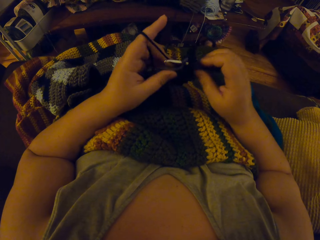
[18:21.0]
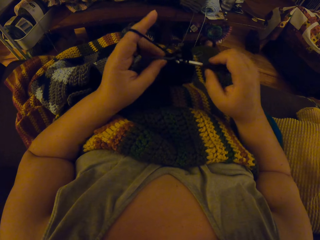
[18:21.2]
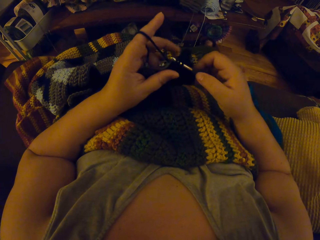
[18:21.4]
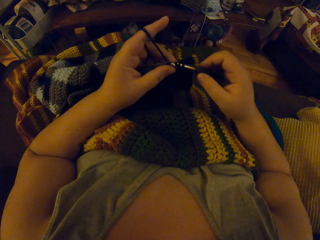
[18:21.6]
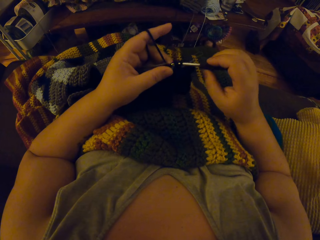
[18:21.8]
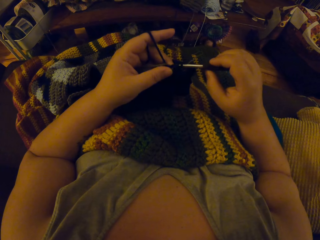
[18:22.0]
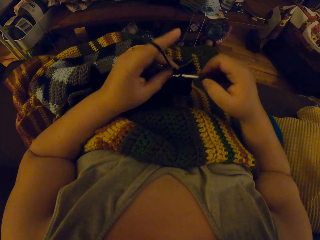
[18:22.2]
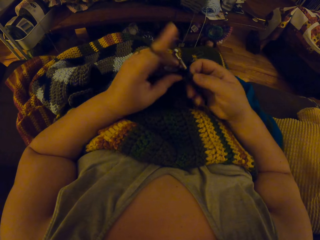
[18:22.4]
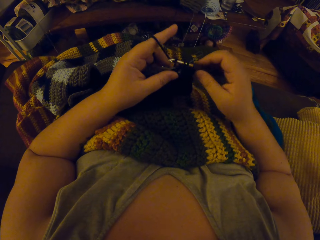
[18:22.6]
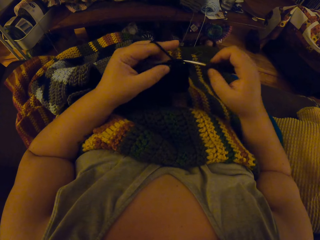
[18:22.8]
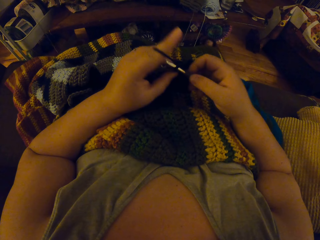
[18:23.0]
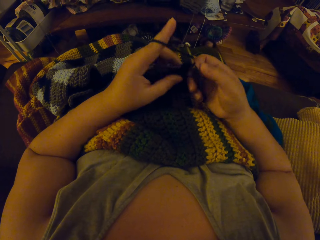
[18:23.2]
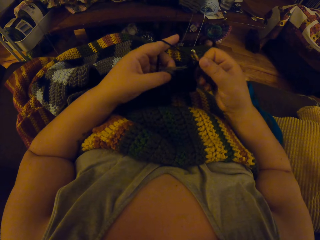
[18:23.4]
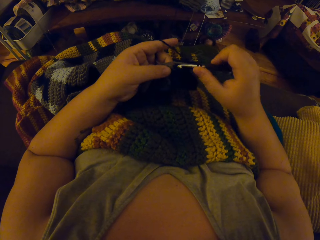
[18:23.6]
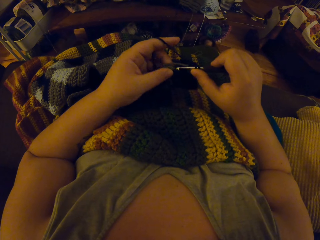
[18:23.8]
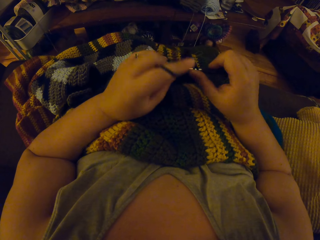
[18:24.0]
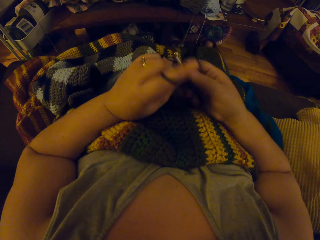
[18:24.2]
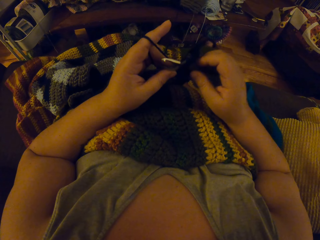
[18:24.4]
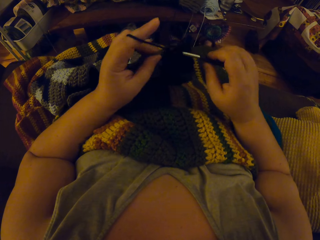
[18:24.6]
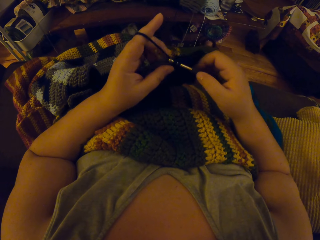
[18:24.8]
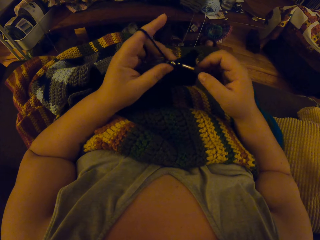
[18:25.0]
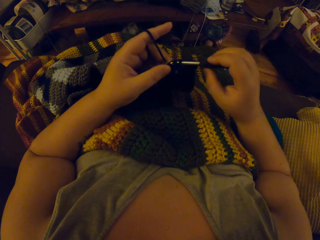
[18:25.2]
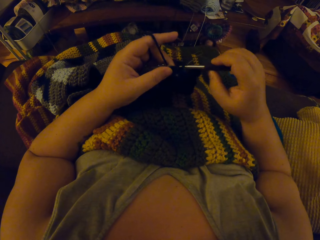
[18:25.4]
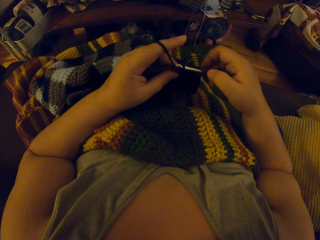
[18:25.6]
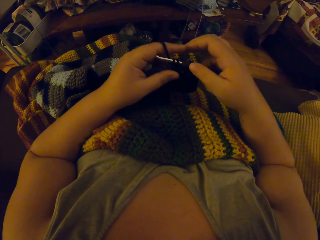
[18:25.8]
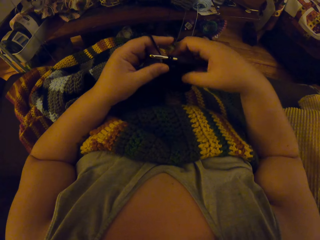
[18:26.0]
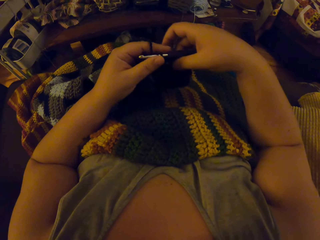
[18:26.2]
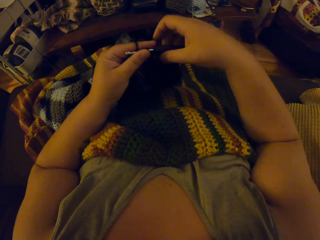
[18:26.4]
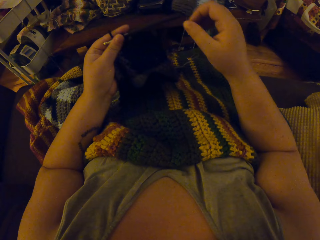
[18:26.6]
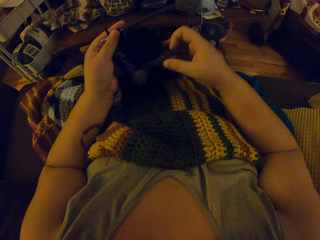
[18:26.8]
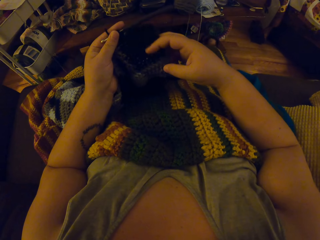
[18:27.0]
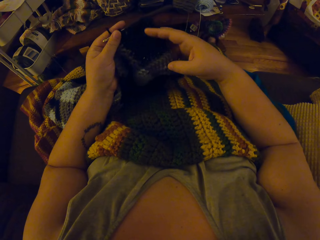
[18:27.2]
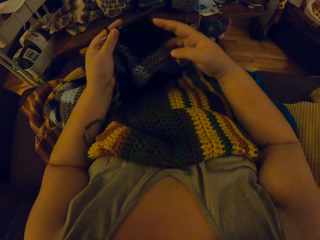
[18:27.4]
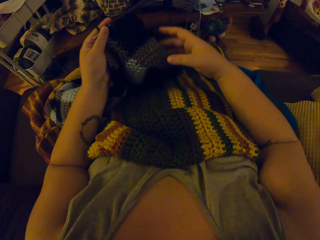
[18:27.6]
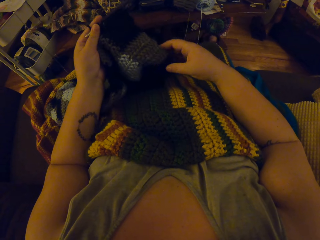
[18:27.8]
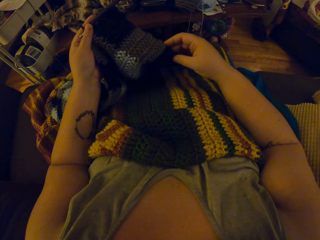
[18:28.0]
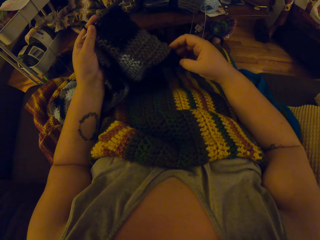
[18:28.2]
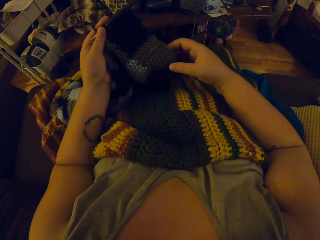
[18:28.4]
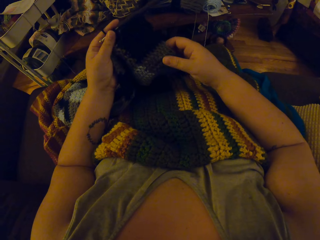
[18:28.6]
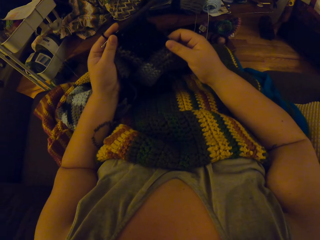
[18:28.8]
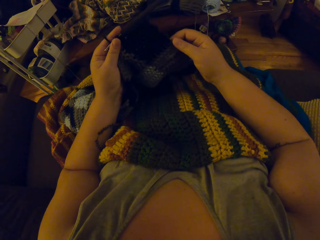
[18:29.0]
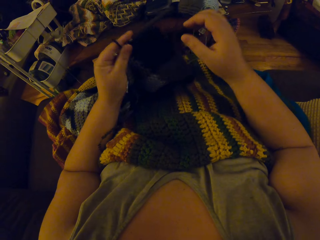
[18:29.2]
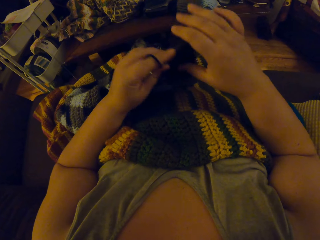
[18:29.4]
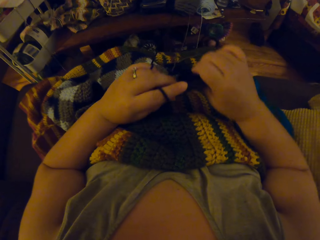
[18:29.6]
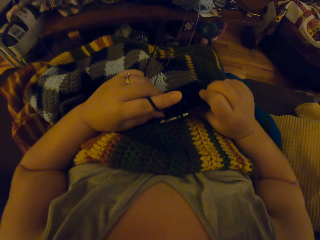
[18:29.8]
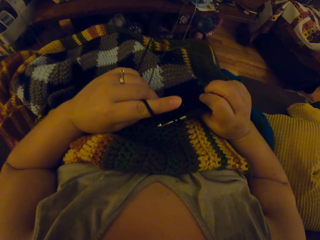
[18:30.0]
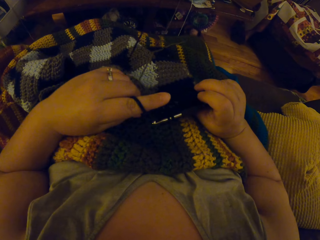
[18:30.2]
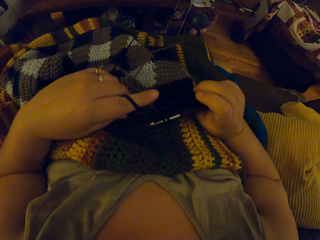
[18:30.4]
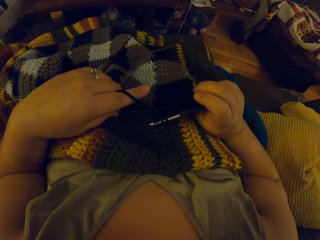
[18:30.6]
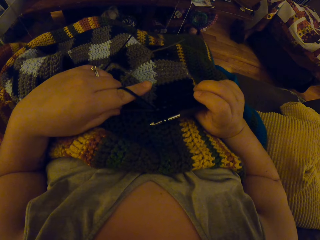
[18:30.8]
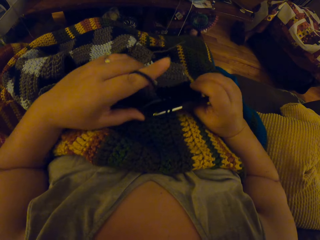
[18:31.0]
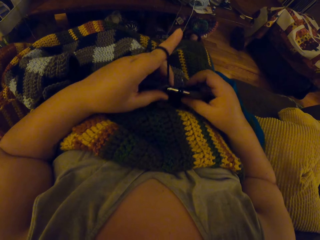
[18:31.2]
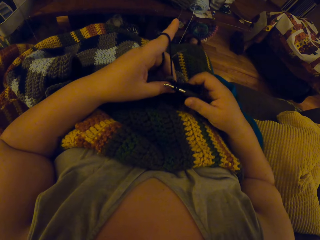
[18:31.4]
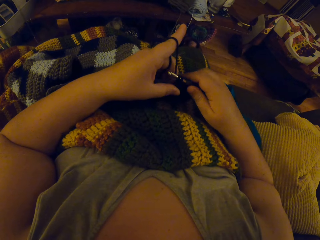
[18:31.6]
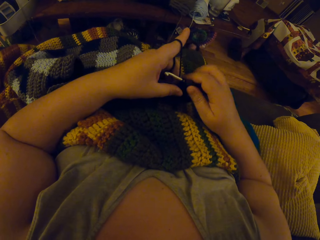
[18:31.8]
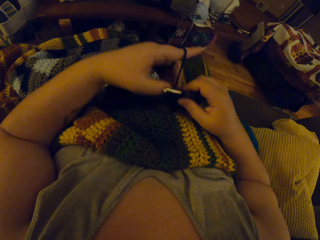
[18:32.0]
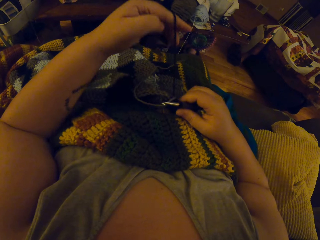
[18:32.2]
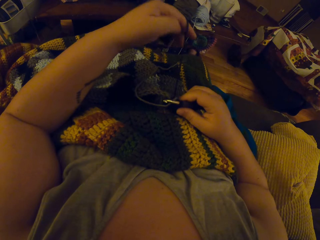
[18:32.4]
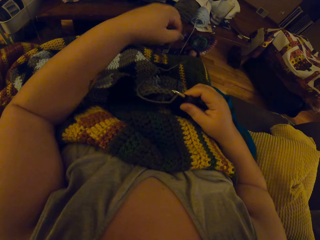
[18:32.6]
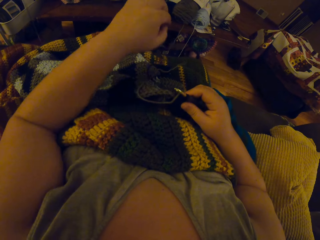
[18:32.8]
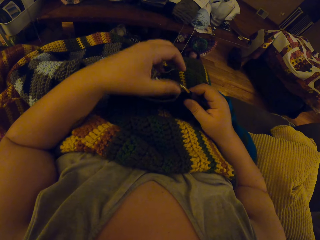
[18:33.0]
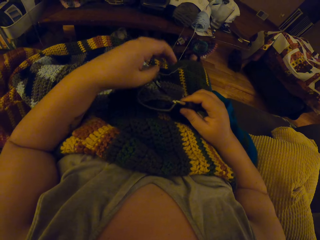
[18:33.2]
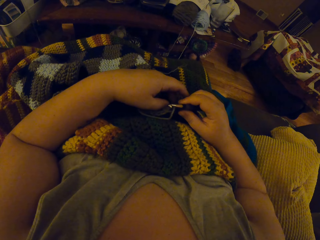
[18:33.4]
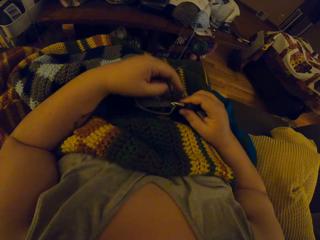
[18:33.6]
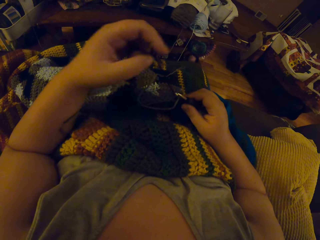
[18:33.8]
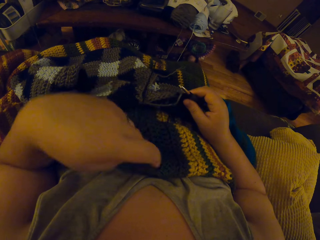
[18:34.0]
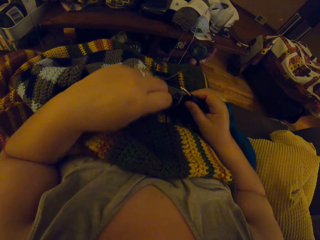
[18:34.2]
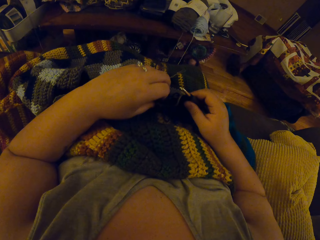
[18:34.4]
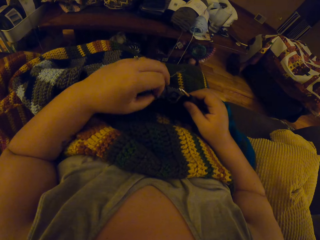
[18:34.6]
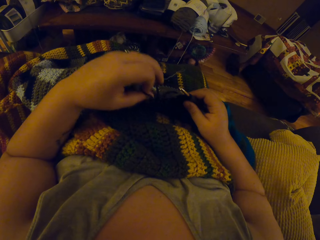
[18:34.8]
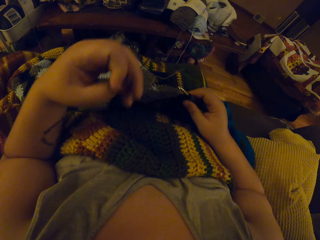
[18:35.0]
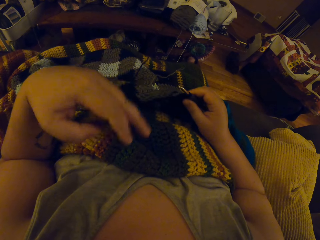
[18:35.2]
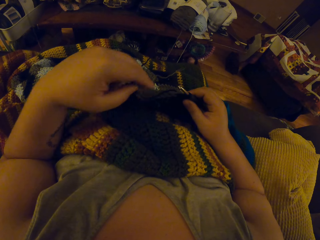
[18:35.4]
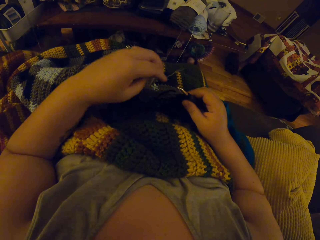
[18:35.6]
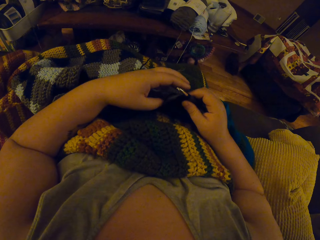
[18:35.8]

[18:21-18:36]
The camera wearer touches the yarn. They adjust the garment. They adjust the threads. They pull out the yarn.

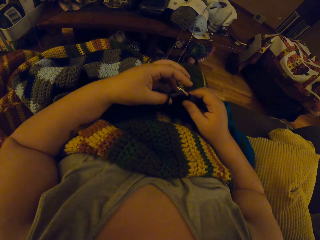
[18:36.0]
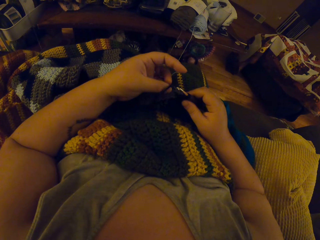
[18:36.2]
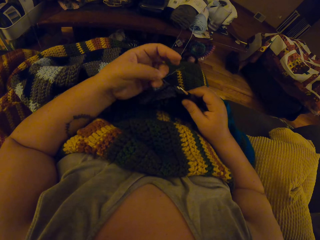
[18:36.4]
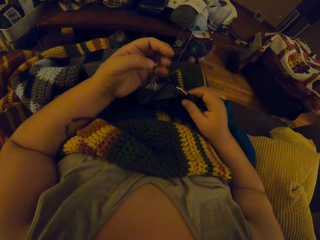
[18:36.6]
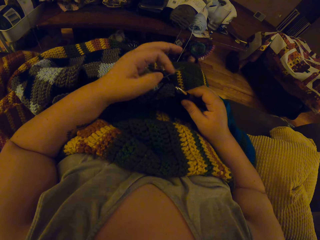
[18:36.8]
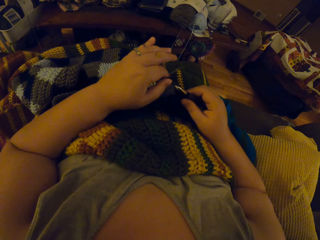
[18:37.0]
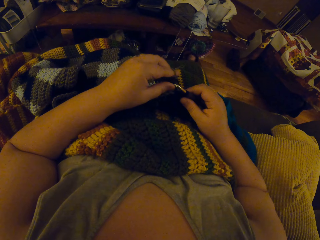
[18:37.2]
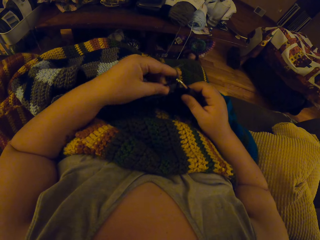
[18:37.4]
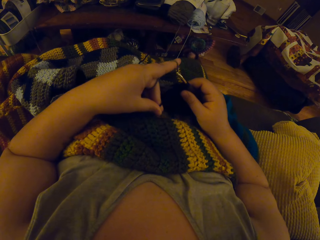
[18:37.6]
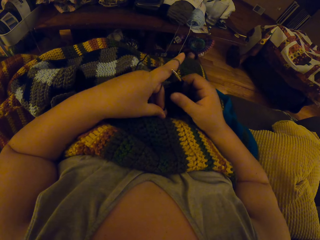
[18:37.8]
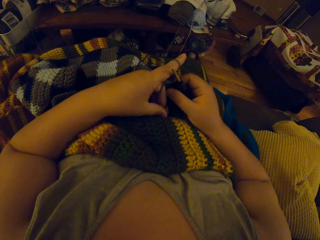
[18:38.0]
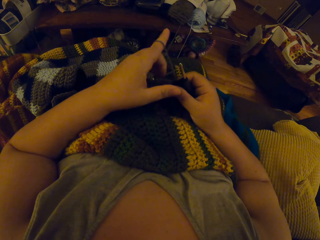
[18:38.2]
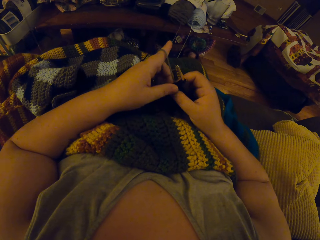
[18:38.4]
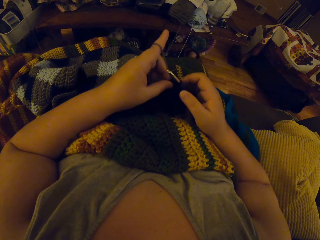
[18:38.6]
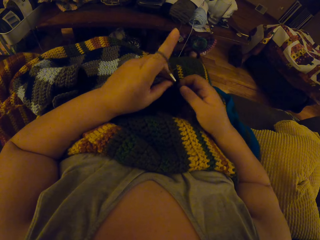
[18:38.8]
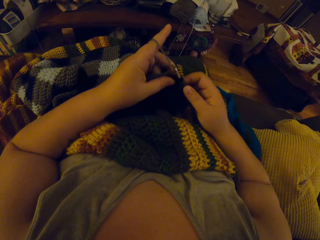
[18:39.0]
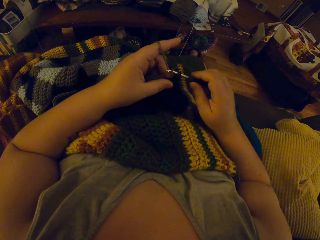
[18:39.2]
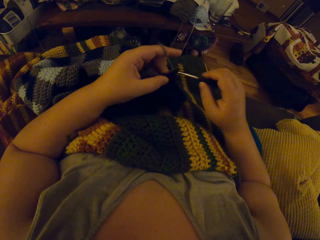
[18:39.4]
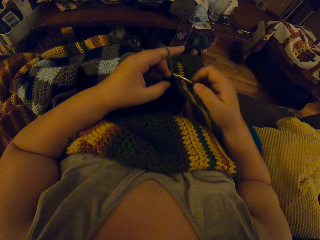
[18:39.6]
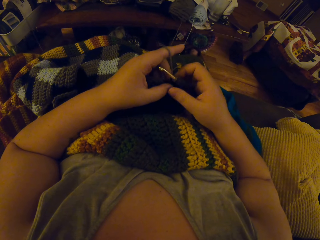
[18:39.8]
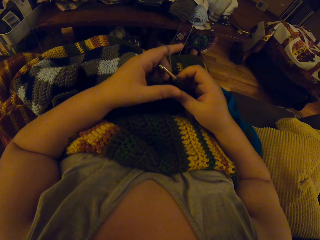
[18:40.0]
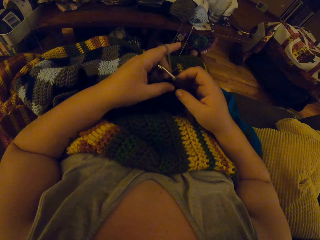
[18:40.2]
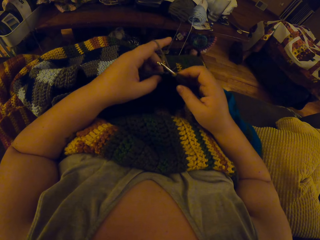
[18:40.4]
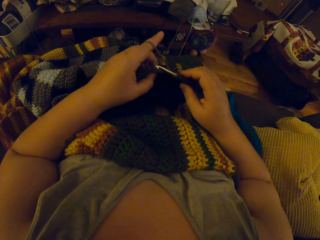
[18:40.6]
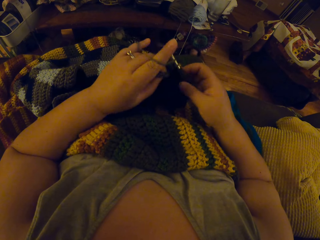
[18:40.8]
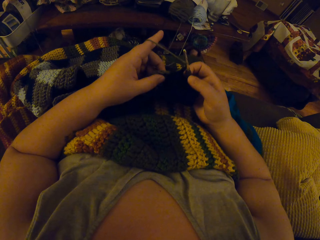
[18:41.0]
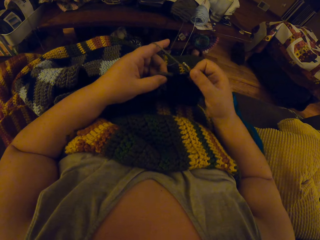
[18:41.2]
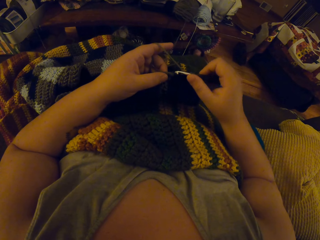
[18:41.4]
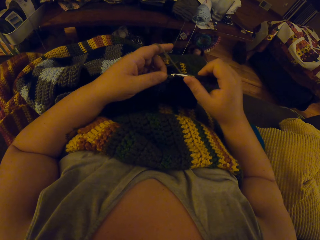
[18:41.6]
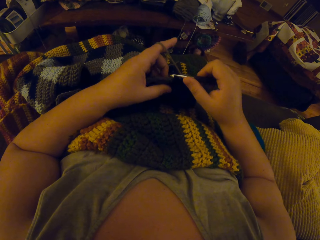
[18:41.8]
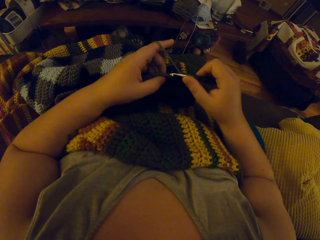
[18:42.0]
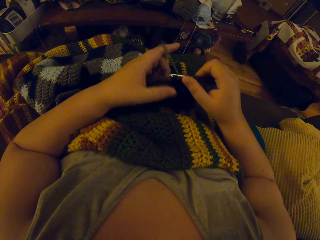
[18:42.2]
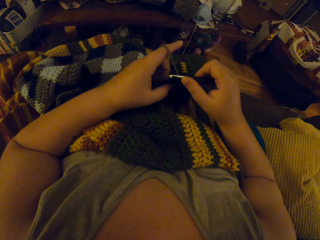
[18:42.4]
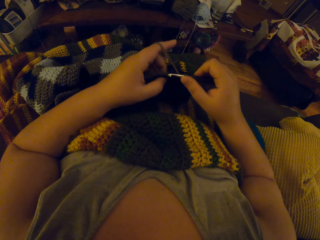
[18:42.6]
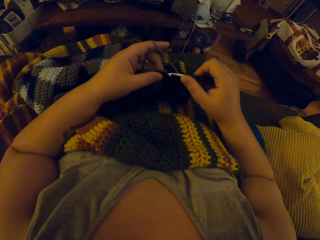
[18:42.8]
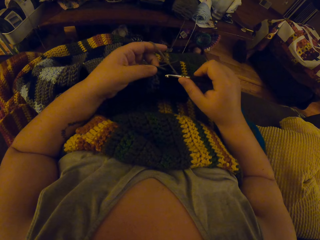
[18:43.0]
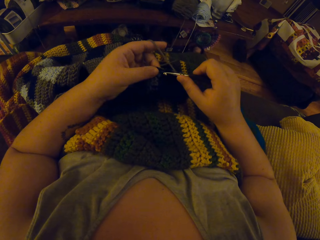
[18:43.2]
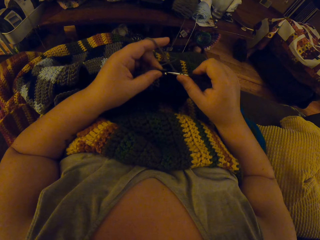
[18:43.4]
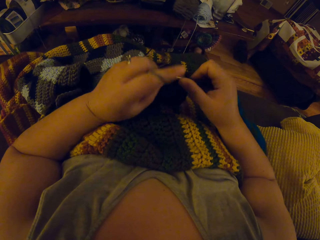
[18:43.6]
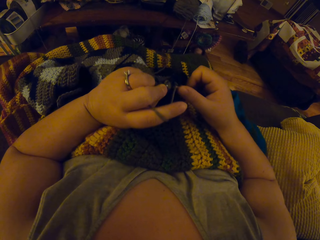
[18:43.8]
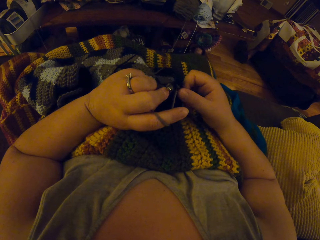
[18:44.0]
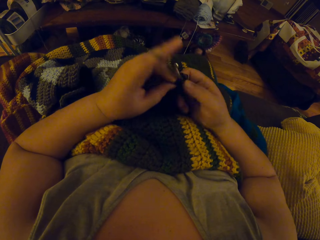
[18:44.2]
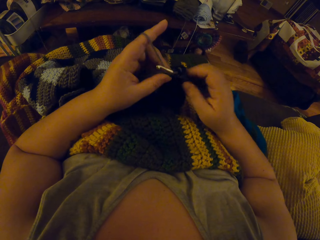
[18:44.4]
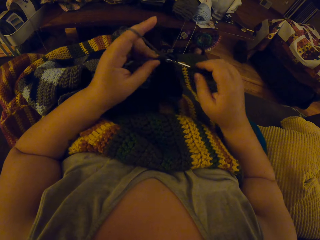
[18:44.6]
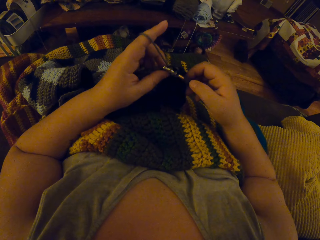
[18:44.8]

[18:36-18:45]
The camera wearer crochets with a yarn. They knit the garment.
